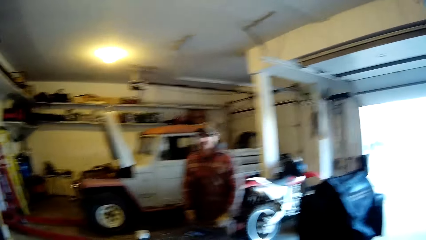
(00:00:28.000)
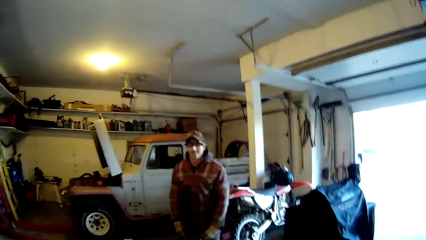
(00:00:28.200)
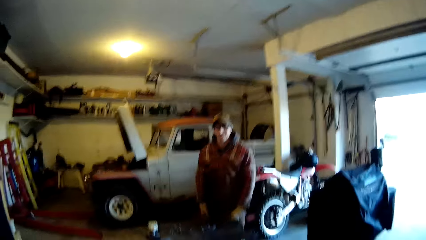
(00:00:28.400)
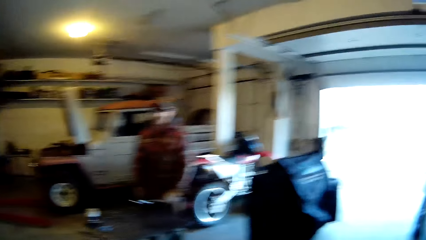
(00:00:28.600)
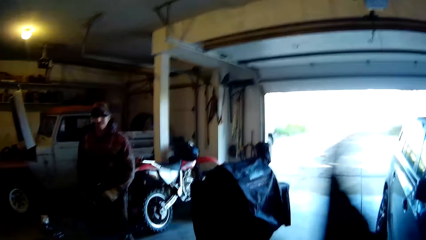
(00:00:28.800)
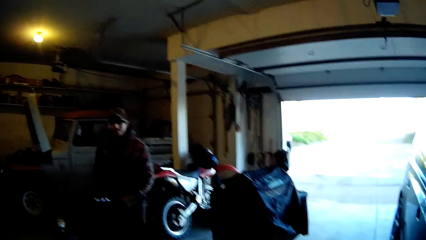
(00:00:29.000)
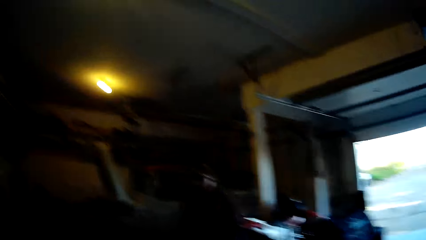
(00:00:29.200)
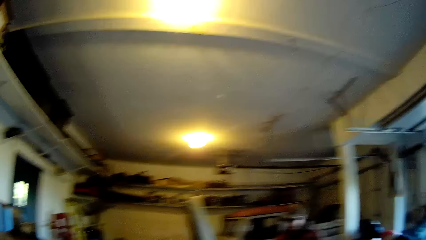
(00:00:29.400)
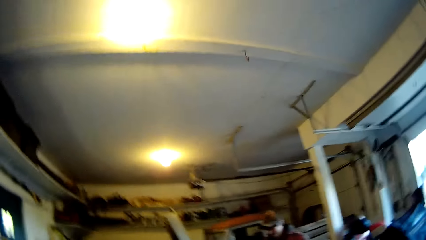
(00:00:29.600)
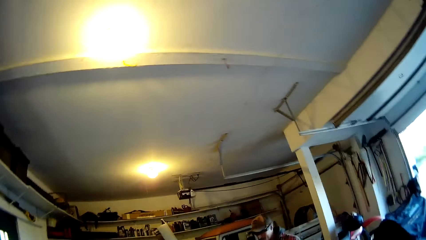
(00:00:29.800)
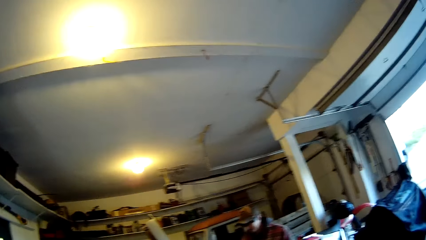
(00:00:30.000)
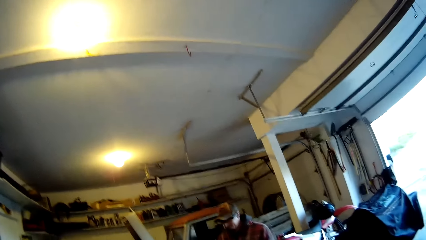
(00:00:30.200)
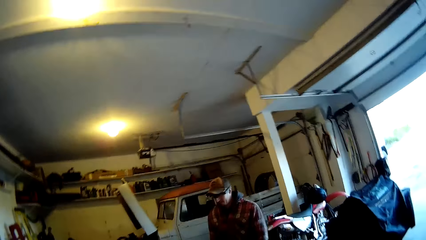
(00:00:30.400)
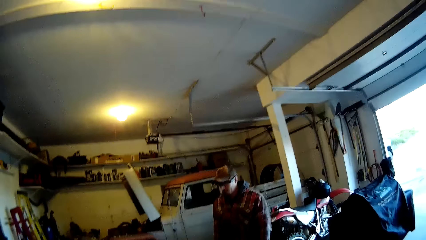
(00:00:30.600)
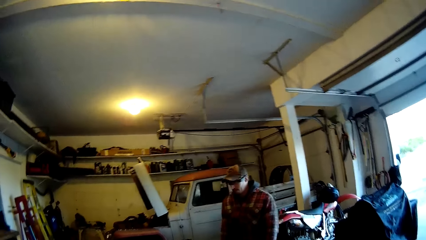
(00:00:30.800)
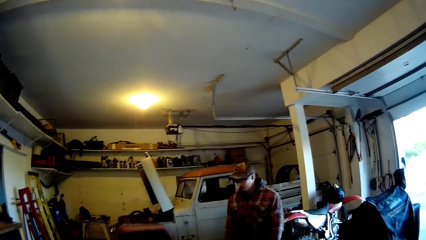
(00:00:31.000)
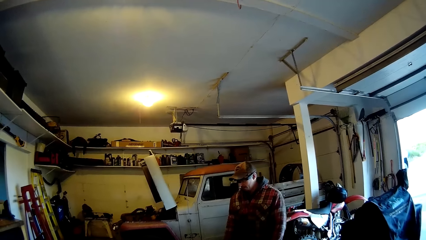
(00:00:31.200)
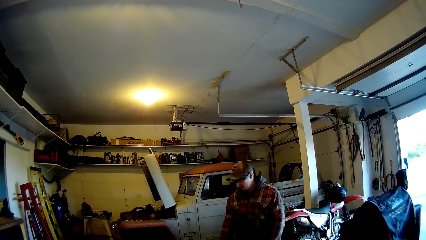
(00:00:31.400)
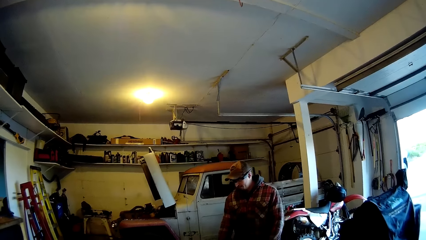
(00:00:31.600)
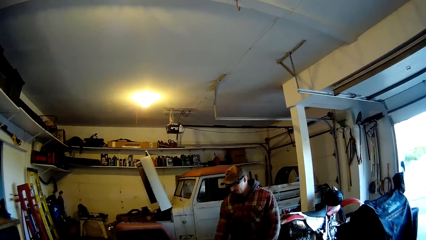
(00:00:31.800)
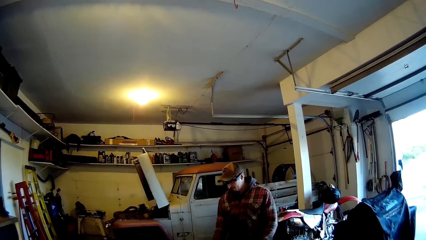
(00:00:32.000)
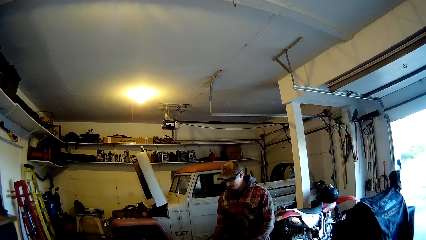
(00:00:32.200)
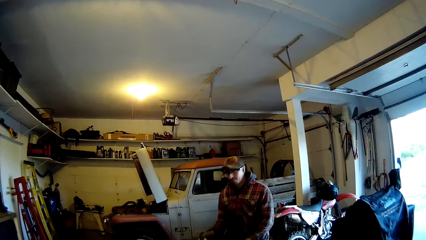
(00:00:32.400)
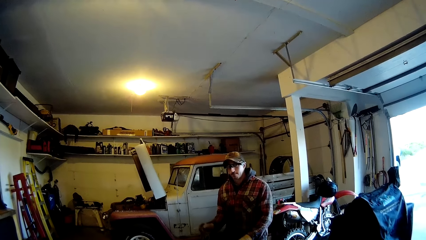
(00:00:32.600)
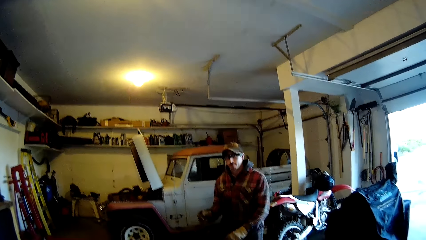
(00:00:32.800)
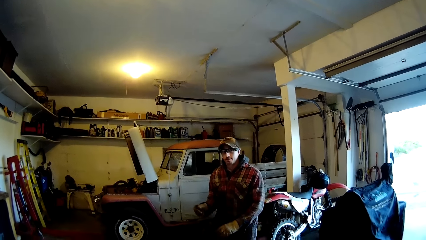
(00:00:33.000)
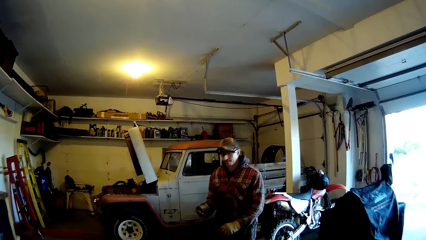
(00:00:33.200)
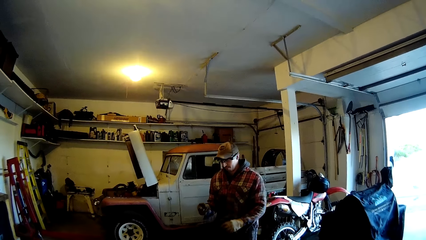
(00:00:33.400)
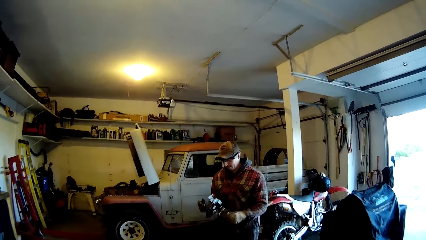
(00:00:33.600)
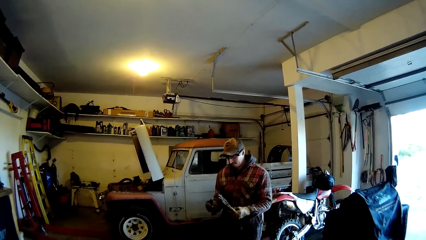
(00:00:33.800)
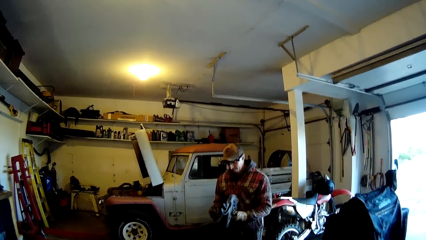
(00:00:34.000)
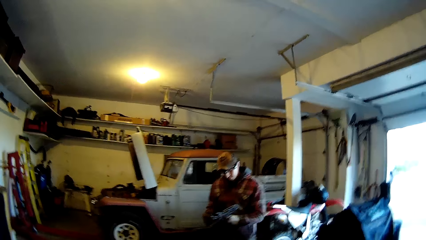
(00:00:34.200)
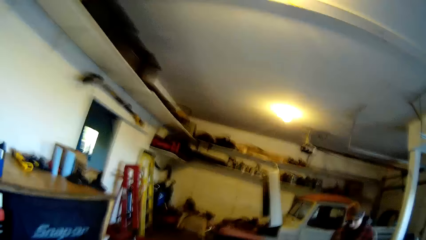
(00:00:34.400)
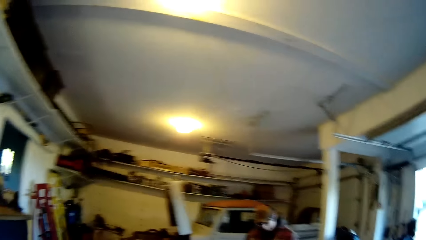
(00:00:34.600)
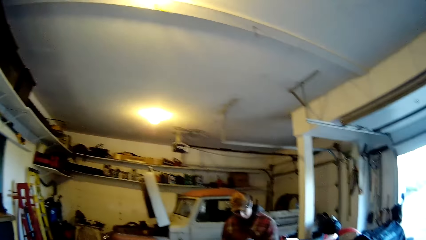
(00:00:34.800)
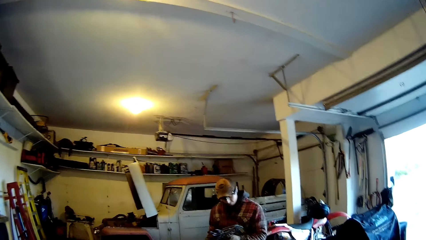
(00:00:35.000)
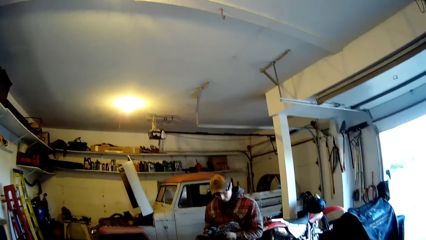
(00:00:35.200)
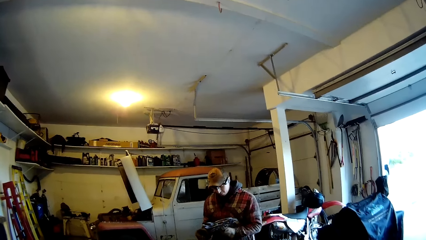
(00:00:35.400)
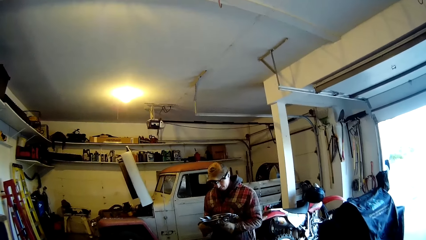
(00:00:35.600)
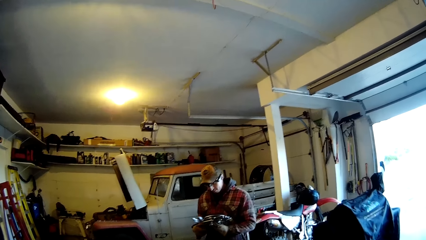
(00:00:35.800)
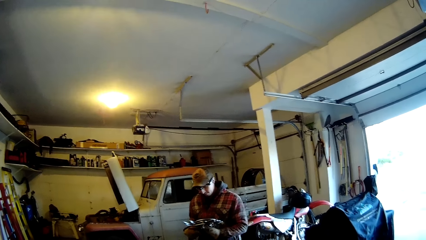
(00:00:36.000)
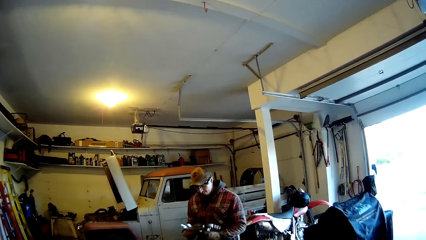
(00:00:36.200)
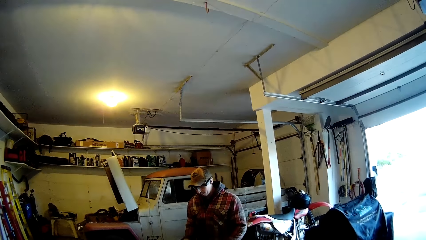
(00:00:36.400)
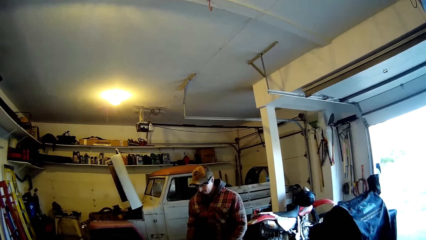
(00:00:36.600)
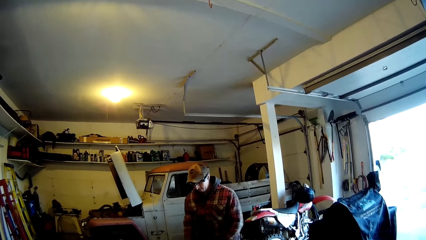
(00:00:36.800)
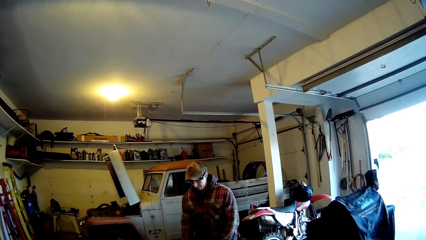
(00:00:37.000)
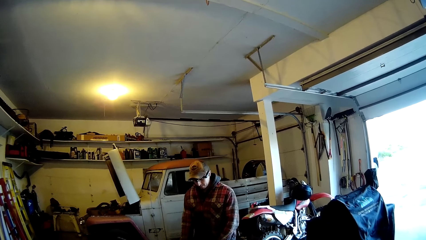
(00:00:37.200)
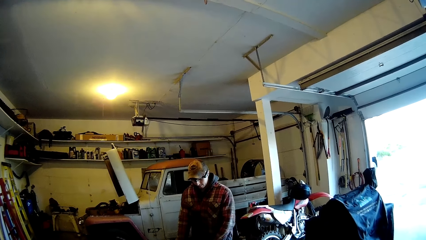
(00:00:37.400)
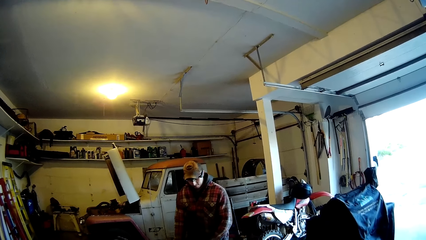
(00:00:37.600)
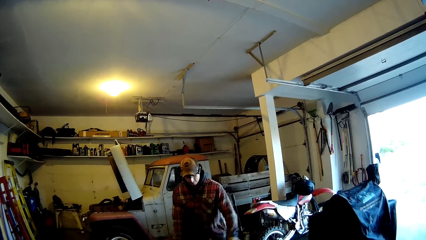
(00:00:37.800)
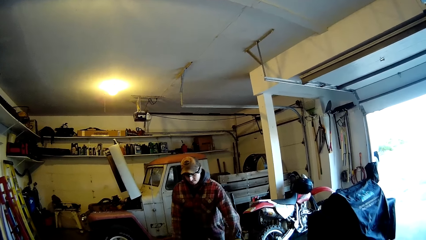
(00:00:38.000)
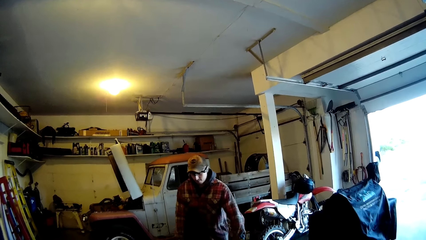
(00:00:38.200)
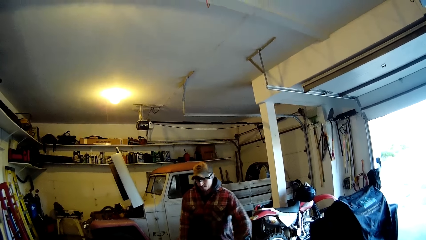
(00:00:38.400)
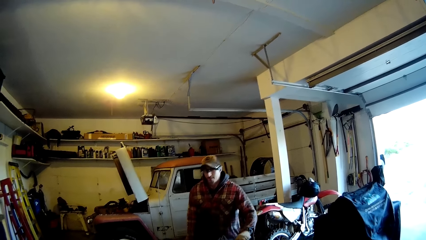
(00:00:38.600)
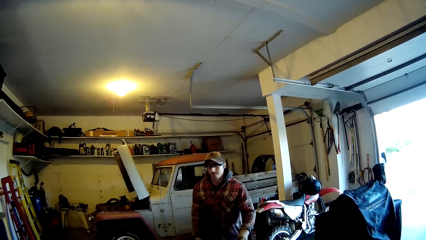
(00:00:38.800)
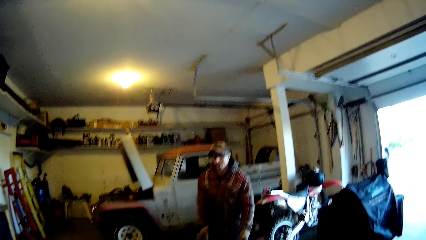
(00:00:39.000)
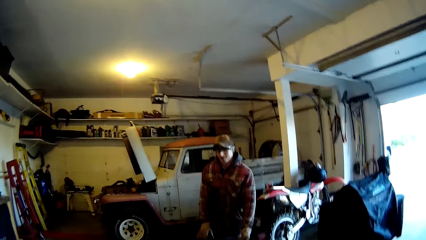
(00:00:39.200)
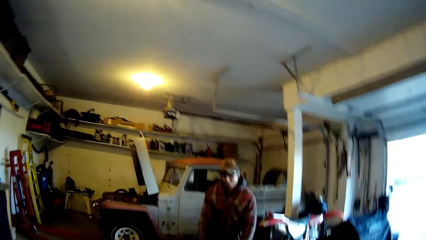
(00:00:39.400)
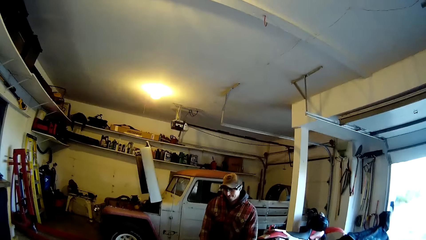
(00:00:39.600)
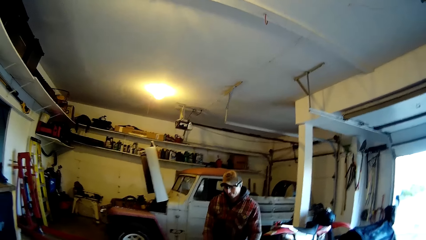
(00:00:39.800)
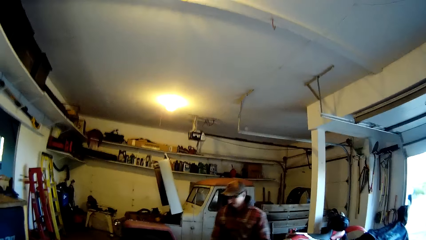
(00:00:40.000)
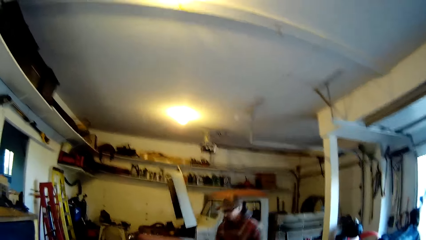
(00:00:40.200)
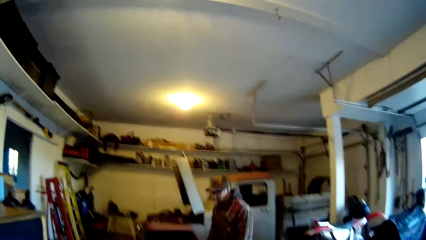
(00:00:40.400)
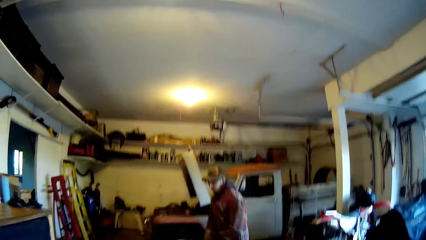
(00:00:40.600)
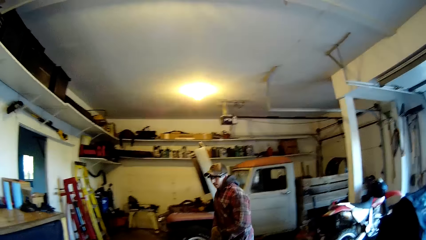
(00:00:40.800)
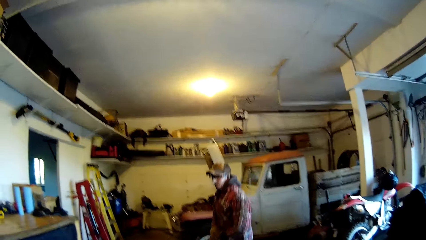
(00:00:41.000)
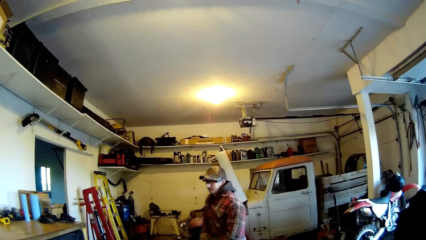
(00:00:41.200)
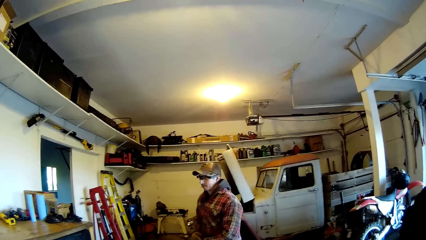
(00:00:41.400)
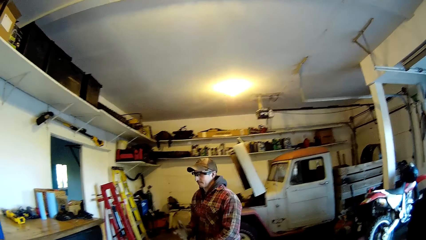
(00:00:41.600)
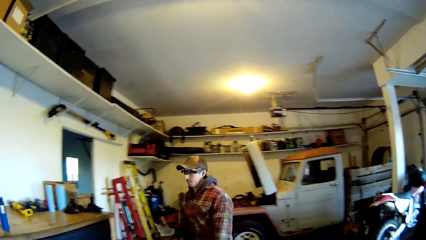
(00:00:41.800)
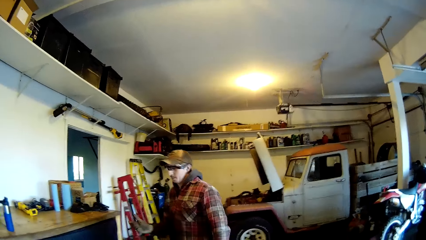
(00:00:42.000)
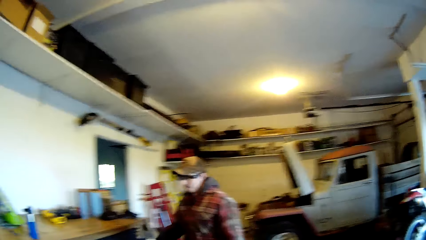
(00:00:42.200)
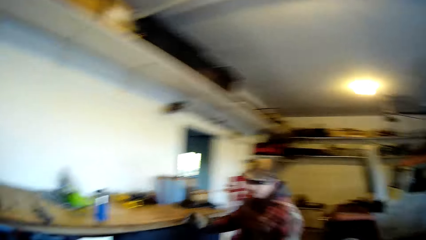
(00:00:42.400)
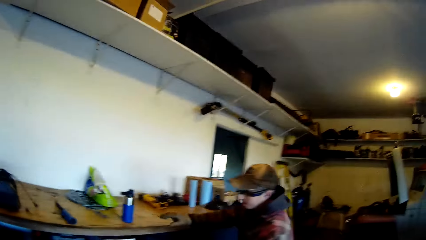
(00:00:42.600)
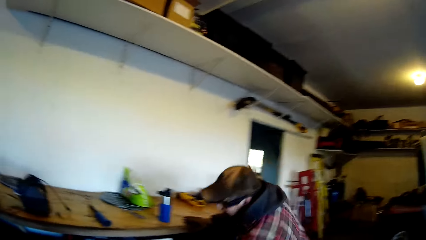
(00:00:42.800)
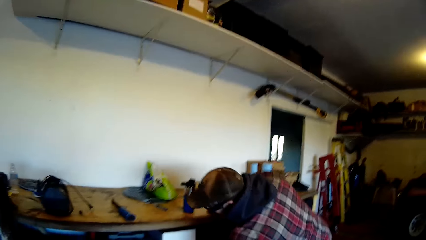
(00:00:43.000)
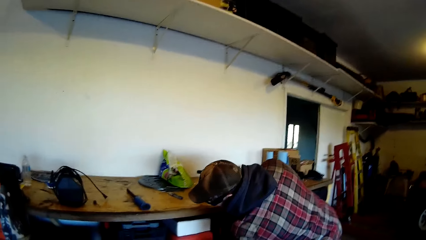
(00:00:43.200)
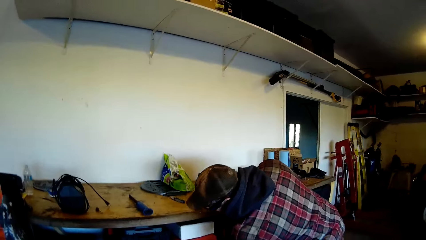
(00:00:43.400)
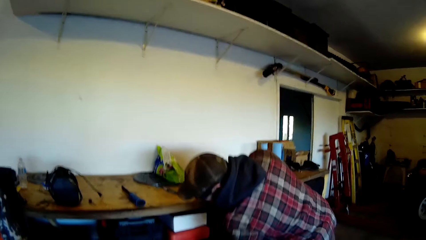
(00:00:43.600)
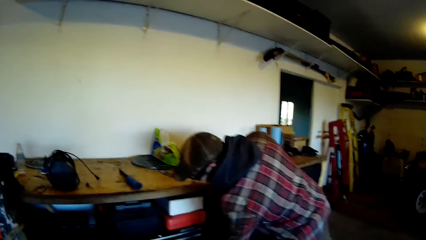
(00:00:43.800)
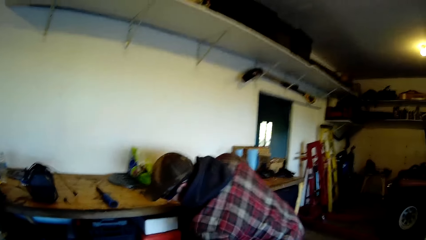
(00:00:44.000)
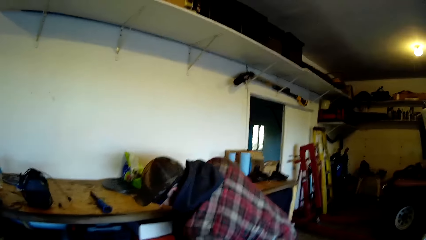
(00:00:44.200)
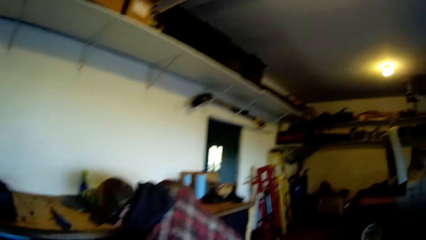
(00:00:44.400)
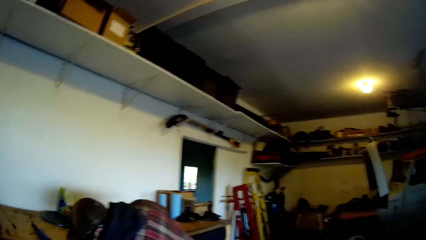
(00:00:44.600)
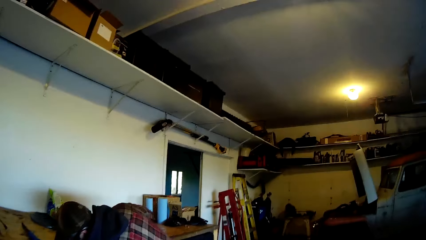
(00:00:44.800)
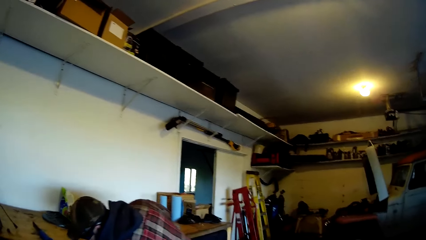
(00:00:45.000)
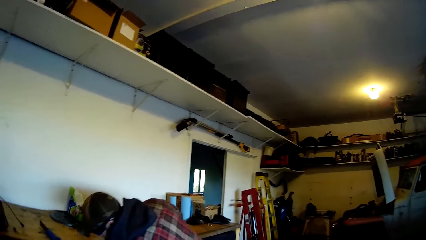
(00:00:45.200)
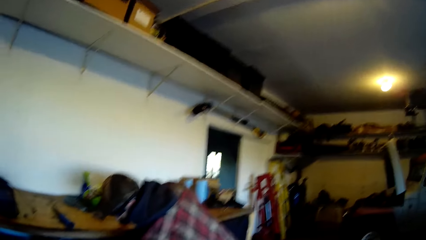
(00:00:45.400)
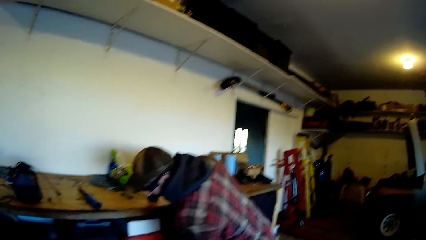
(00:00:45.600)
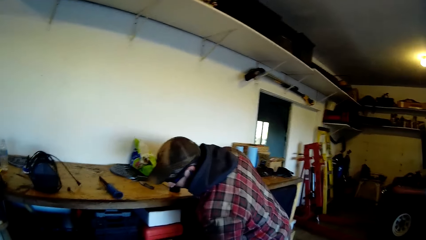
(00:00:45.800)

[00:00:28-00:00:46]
The man taps the workbench with the metal frame in his left hand. The camera wearer waves her right hand at the man. She talks to the man. The man picks up a metal frame from the workbench with his right hand. The man passes the metal frame to his left hand from his right hand. The man turns over the metal frame in his left hand. The man drops the metal frame on the workbench with both hands. The man turns over the metal frame on the workbench with his left hand. The man shakes his head. The man walks to a table. The man rests on the table with his right hand.
